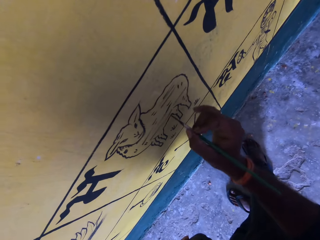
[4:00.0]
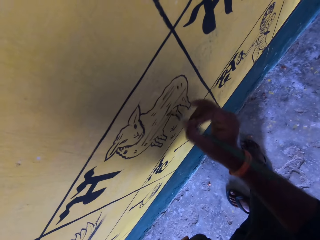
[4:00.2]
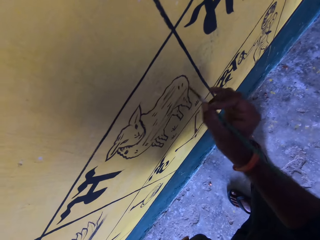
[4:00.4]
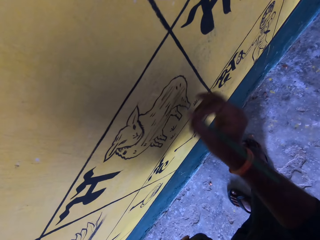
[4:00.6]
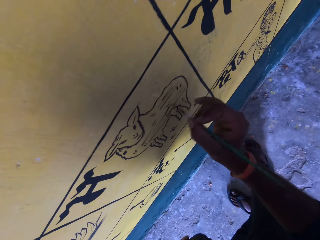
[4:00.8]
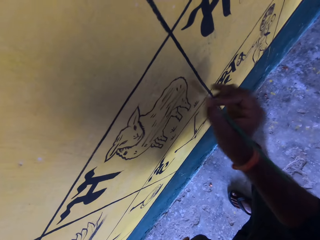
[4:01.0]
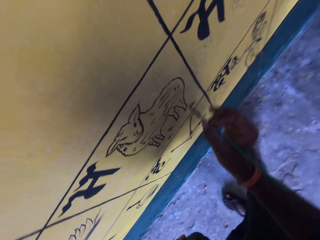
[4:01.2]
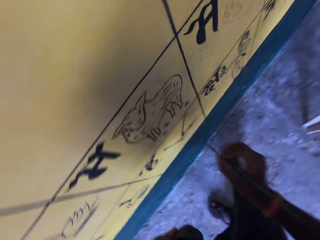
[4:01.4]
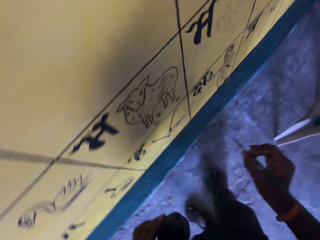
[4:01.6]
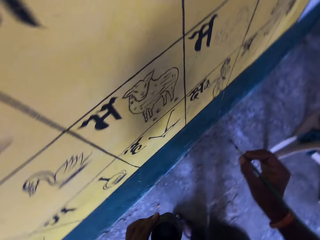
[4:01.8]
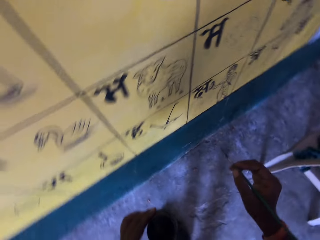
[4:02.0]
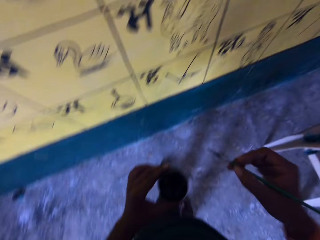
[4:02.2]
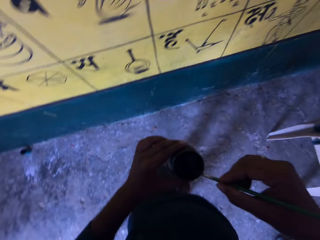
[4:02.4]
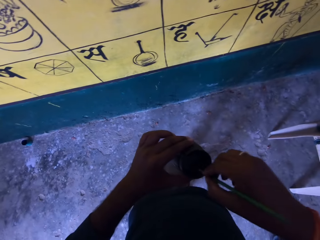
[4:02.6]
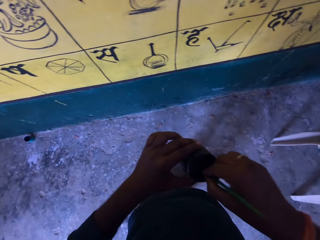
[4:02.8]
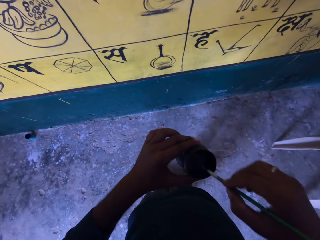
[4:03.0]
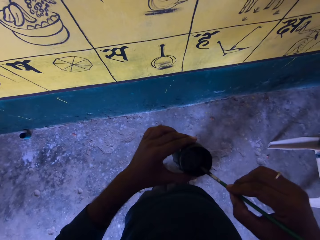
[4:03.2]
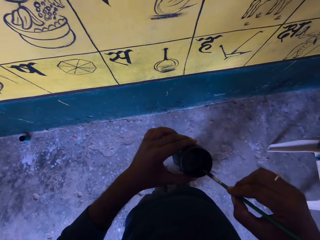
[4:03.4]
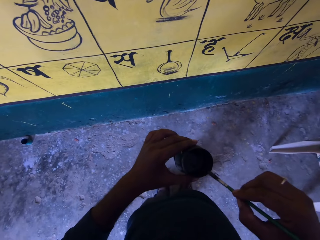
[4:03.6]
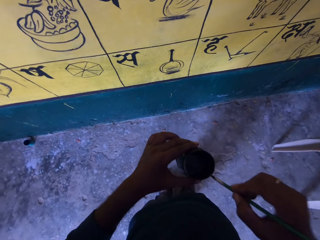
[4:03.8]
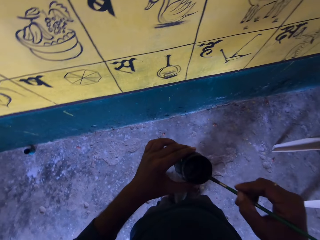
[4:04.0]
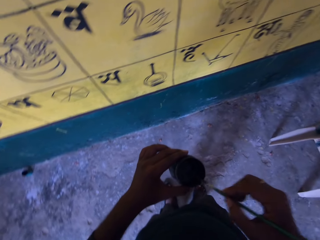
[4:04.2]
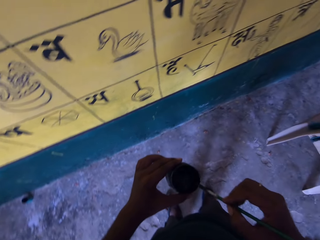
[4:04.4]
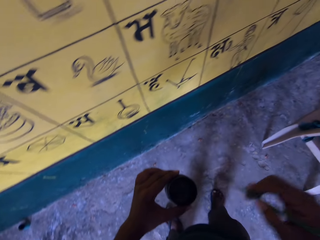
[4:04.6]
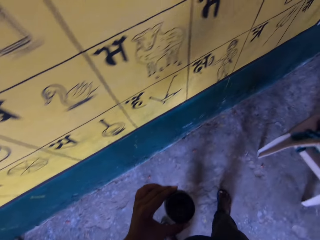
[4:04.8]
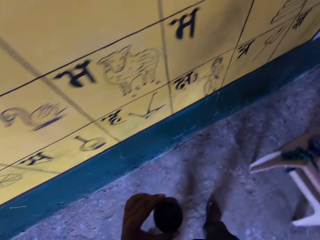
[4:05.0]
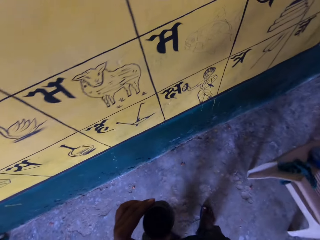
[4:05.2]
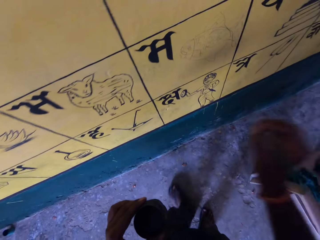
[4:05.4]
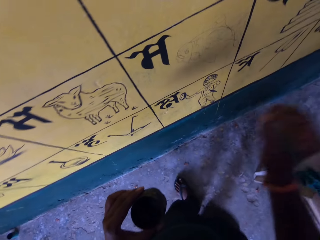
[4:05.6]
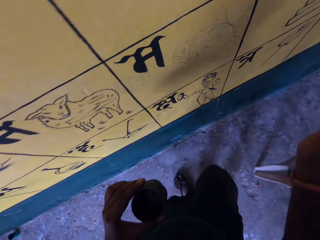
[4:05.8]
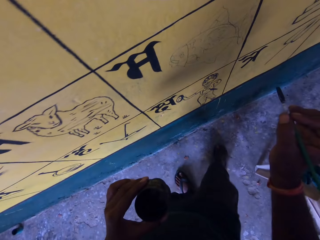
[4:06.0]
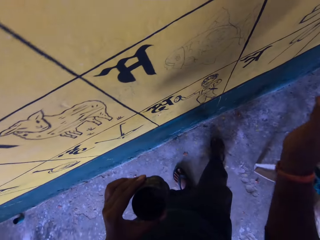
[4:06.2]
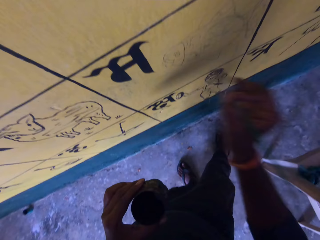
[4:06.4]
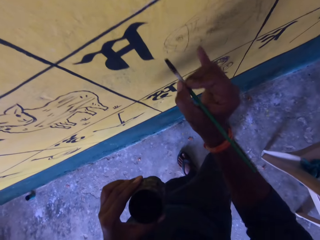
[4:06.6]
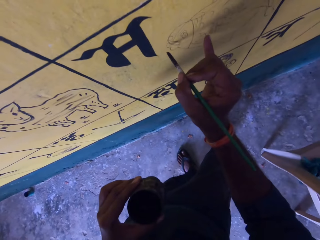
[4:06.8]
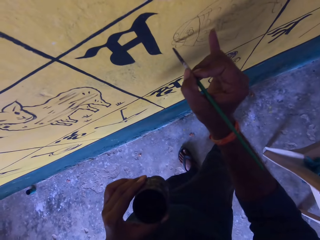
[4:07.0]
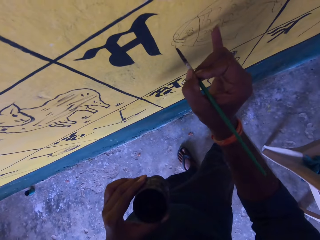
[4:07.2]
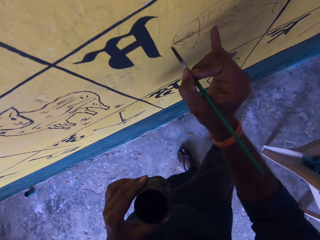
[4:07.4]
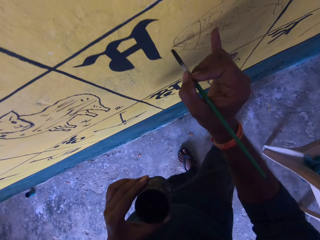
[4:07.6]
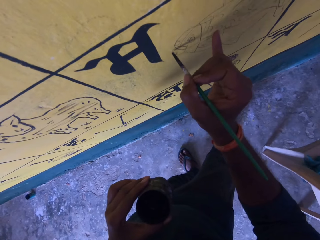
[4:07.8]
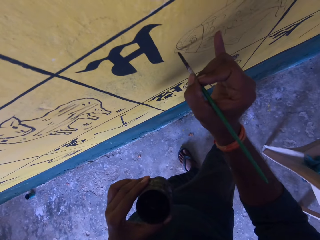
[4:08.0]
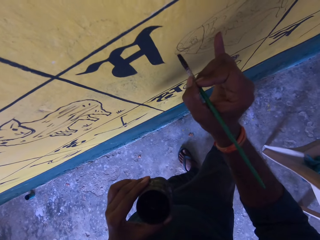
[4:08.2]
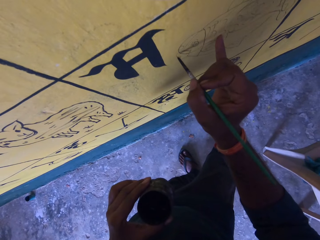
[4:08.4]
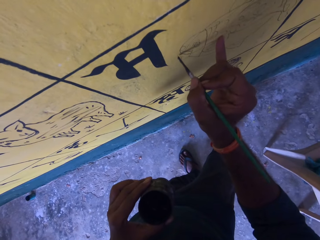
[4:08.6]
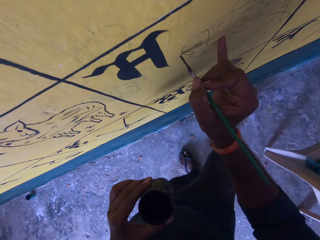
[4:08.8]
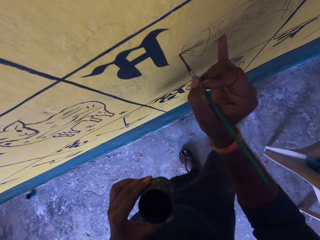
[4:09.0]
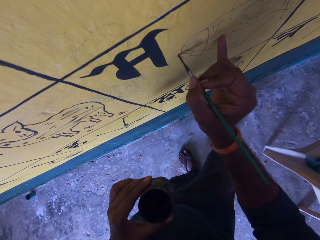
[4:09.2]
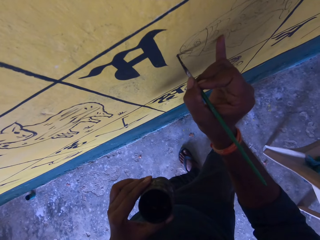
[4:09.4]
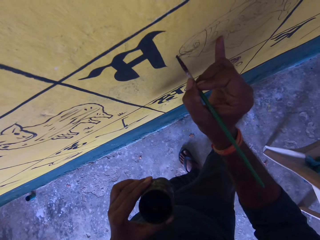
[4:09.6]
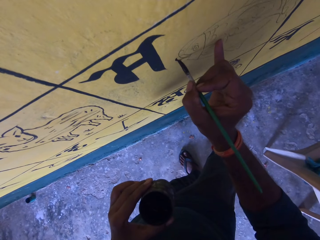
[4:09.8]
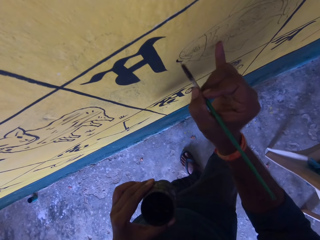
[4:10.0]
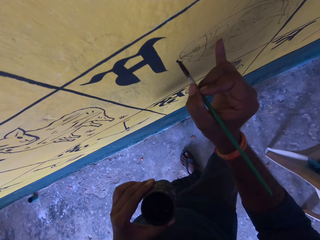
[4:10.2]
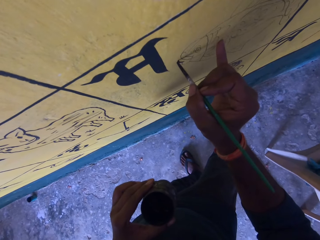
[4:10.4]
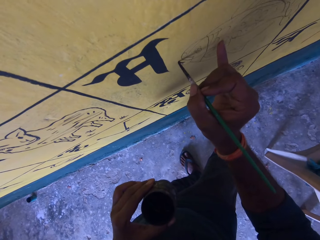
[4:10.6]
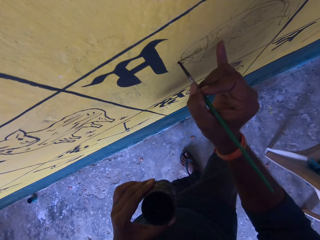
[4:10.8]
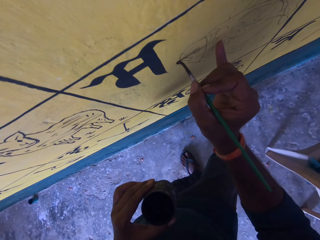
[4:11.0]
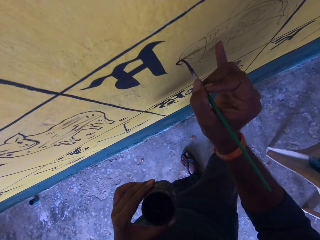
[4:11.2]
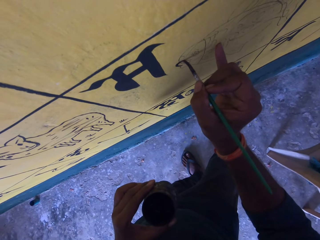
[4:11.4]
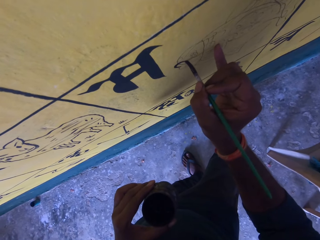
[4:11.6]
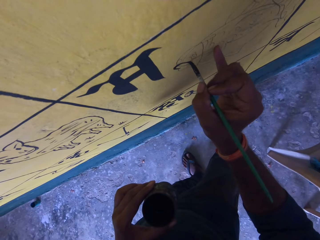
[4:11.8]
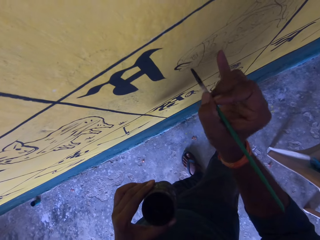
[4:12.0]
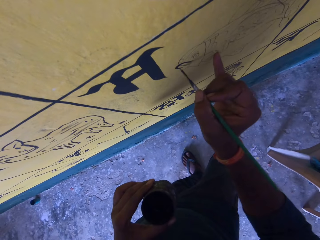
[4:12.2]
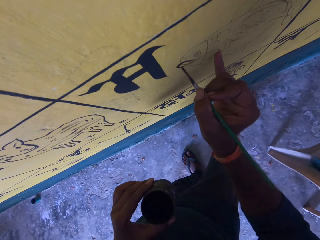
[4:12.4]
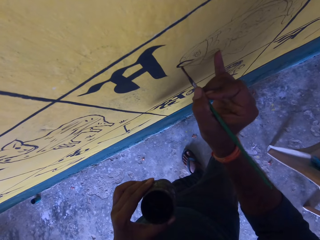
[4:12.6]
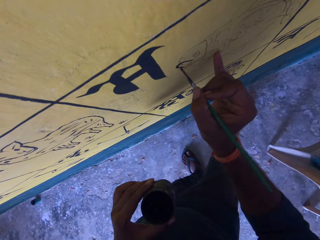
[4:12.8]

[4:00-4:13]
The camera wearer removes the paint brush from the paint board. They dip the paint brush in the paint can. They wipe the paint brush on the edge of the paint can. They draw on the wall. They paint the paint board with the paint brush.

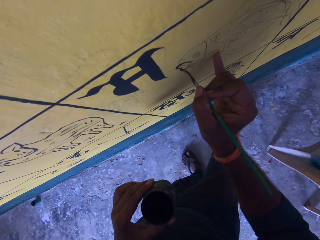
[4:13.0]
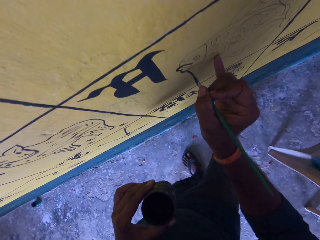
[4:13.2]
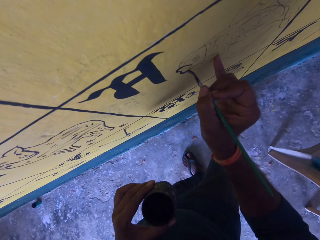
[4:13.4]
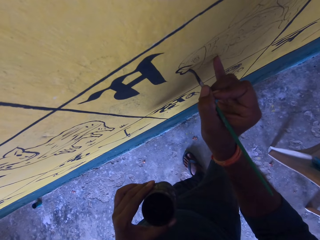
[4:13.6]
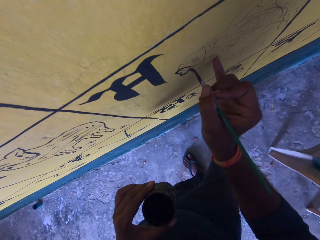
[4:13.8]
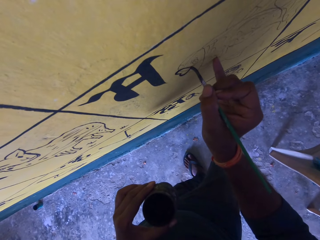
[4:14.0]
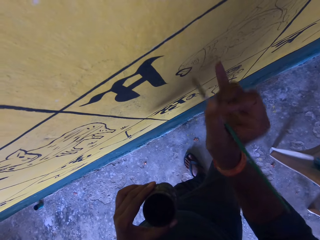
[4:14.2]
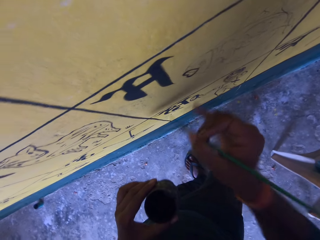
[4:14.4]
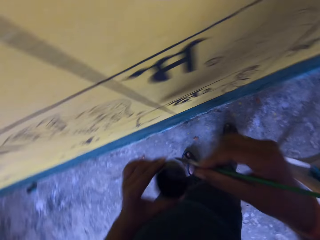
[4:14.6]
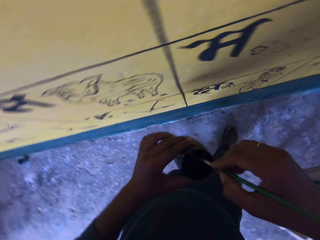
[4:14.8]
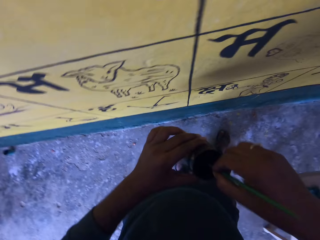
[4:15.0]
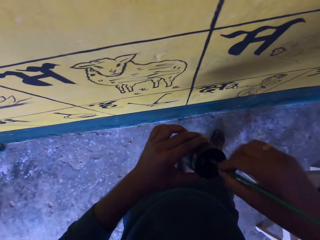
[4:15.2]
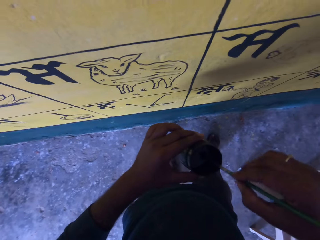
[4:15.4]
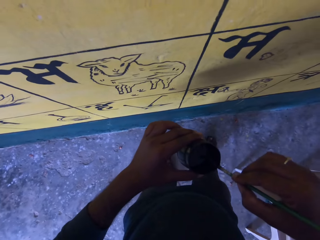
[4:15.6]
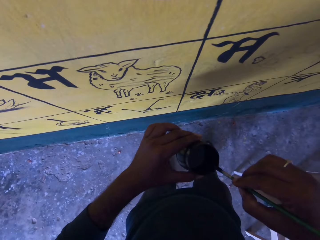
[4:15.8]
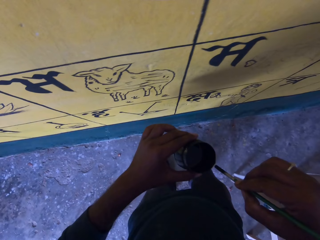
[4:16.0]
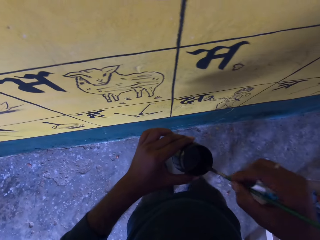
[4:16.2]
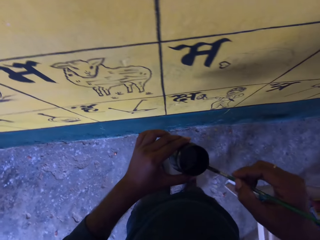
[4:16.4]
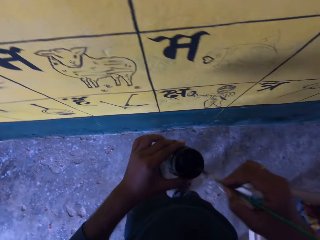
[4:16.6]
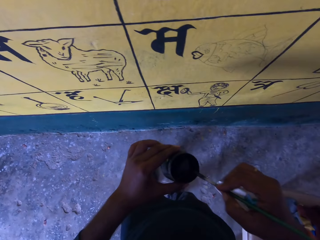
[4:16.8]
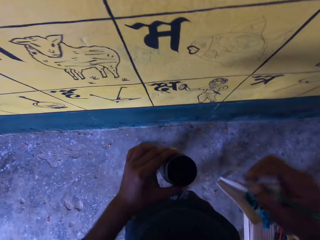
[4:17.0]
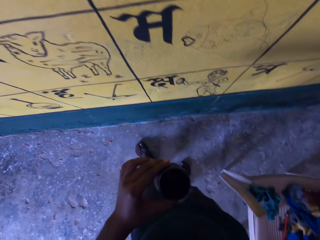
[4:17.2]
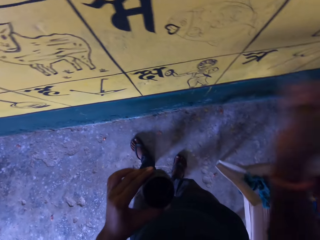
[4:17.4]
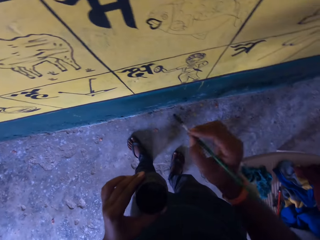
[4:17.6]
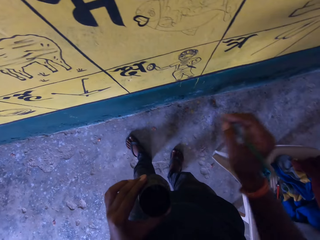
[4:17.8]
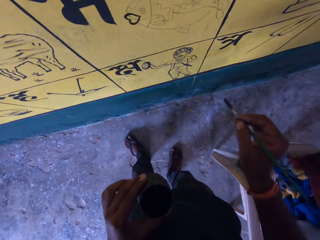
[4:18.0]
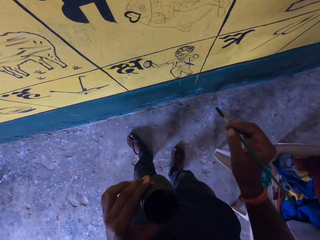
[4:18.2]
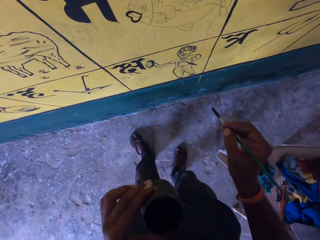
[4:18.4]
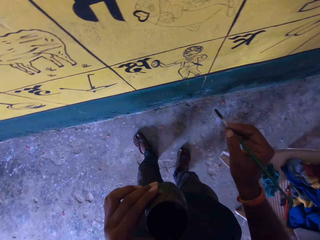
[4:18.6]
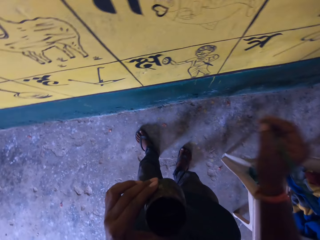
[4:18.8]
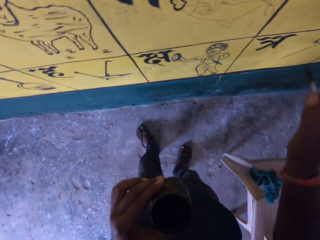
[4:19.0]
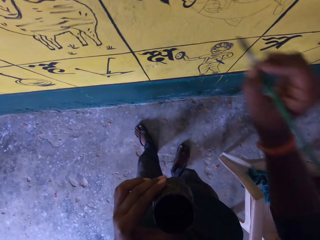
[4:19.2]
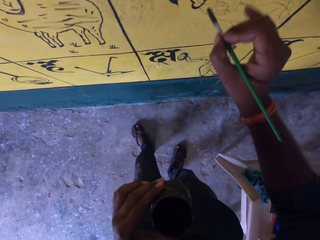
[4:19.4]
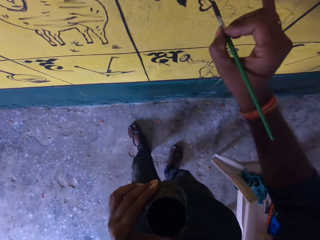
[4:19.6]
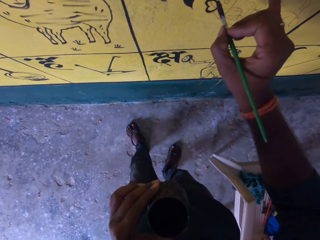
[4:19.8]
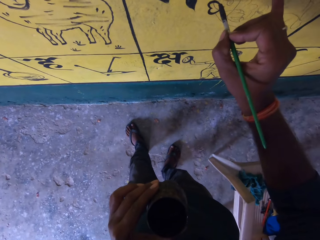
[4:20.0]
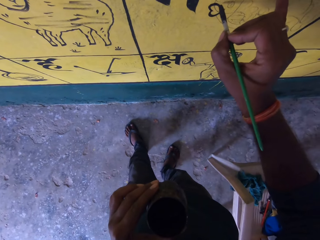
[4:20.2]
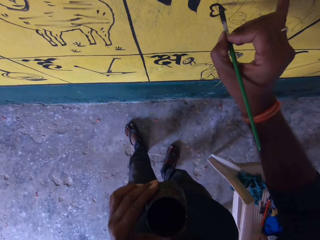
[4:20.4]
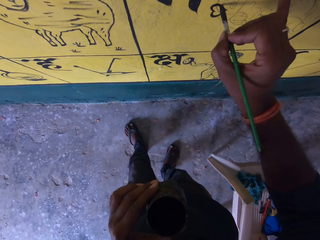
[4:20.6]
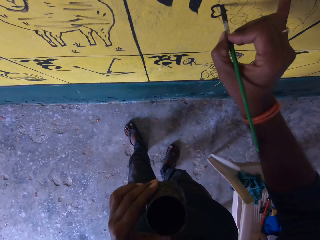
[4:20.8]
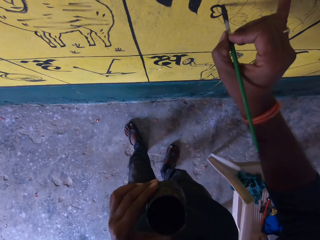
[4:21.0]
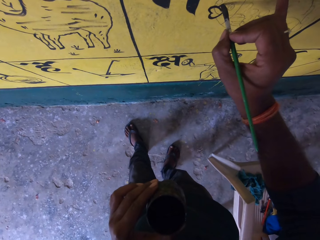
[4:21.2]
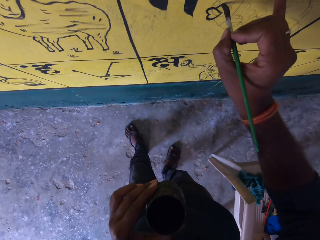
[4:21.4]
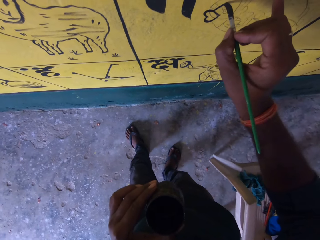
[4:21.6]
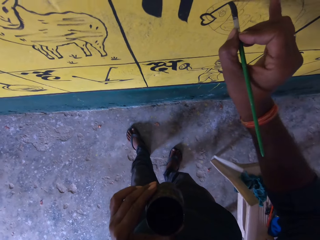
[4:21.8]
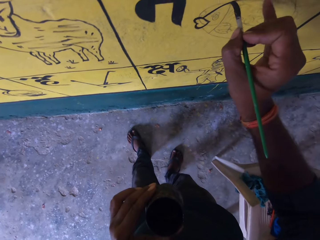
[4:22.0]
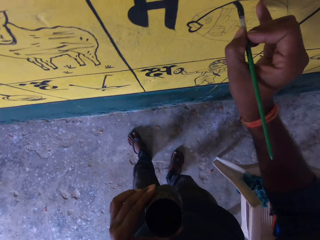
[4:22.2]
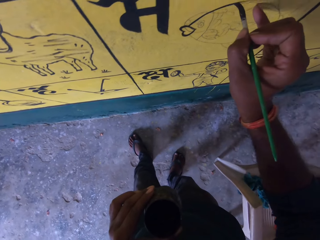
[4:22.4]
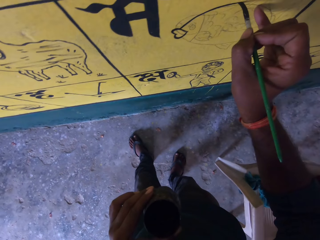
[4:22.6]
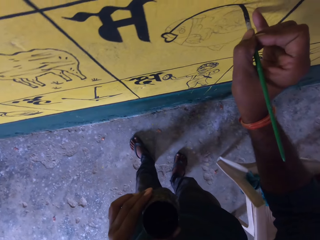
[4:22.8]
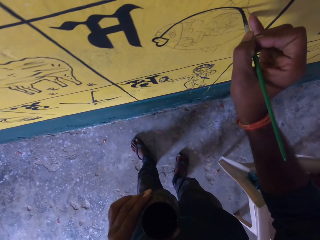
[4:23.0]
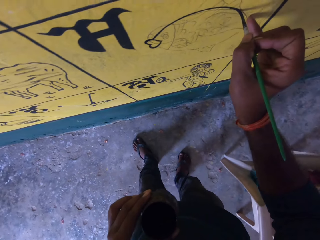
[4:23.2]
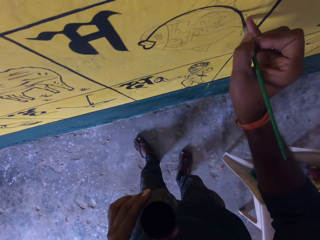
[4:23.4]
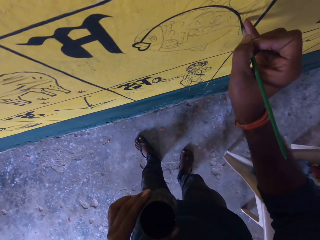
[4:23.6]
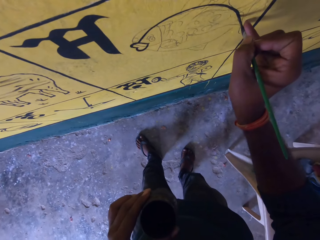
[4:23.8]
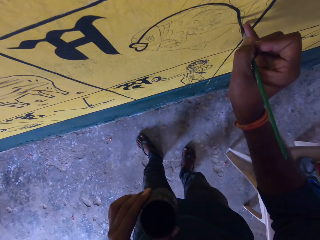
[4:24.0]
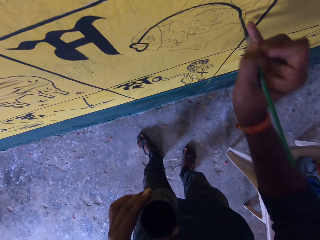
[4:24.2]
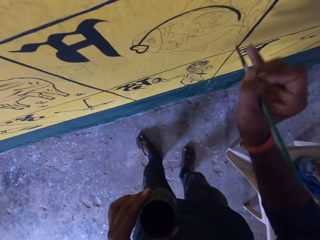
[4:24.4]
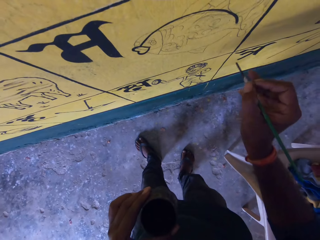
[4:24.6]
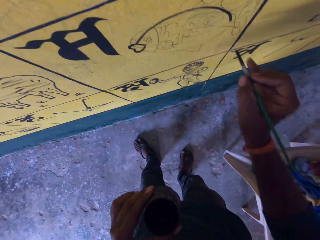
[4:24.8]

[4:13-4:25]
The camera wearer removes the paint brush from the paint board. They dip the paint brush in the paint can. They wipe the paint brush on the edge of the paint can. They paint the paint board with the paint brush. They draw on the wall.
